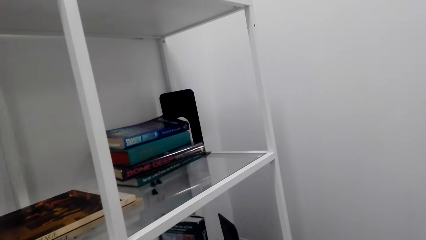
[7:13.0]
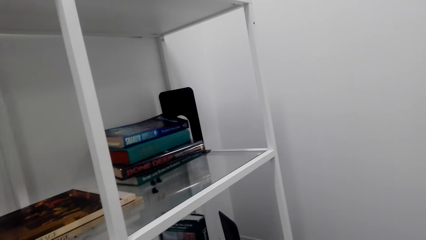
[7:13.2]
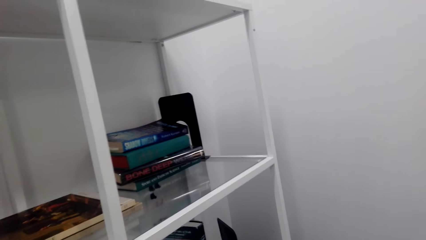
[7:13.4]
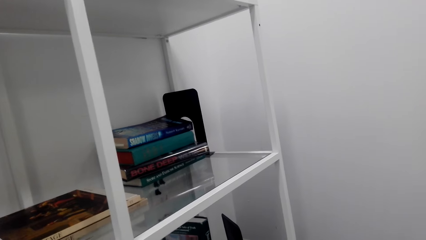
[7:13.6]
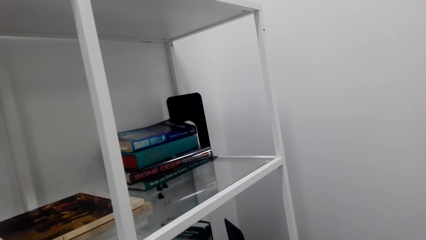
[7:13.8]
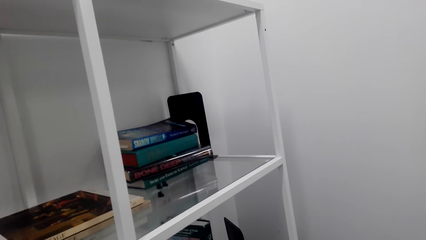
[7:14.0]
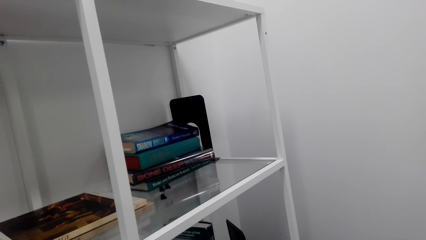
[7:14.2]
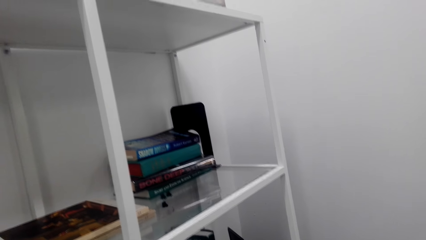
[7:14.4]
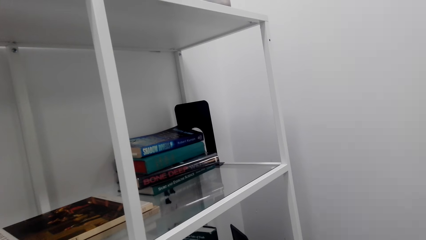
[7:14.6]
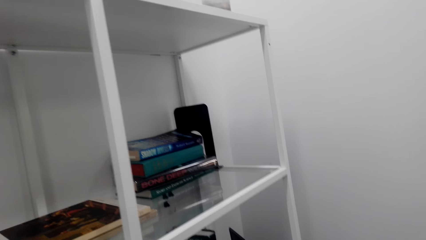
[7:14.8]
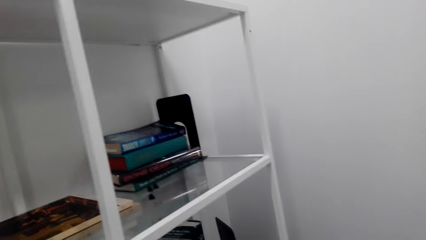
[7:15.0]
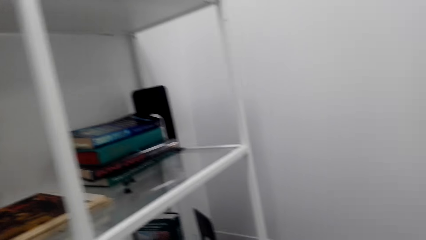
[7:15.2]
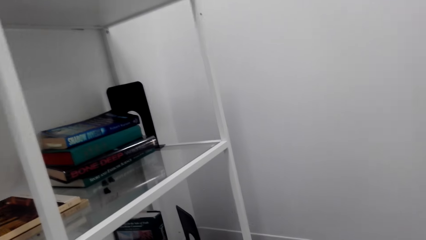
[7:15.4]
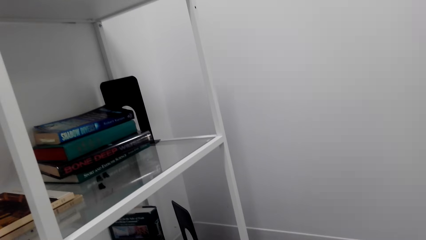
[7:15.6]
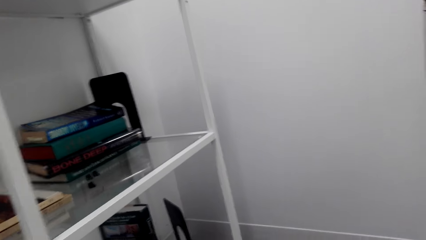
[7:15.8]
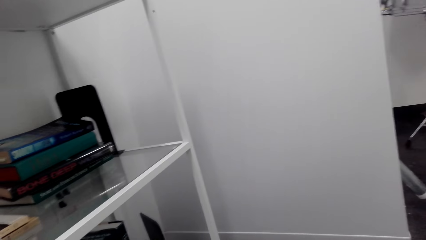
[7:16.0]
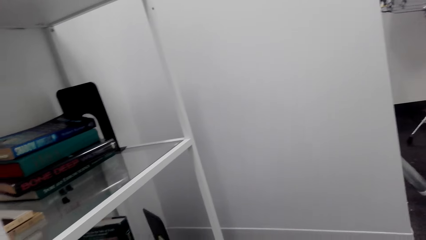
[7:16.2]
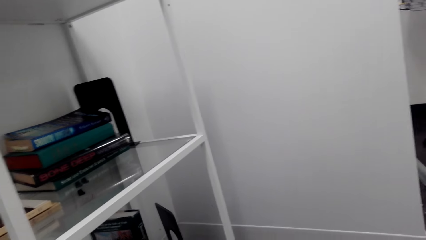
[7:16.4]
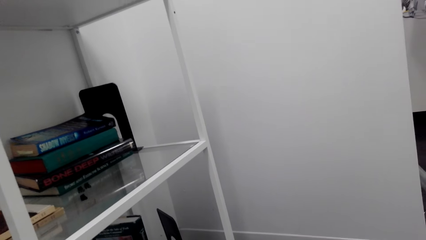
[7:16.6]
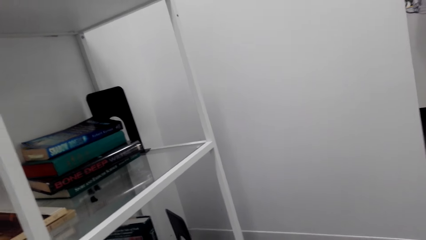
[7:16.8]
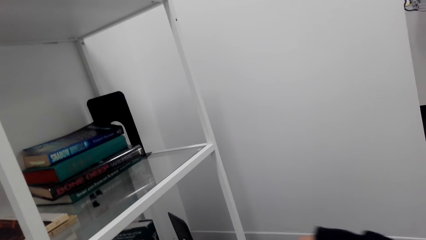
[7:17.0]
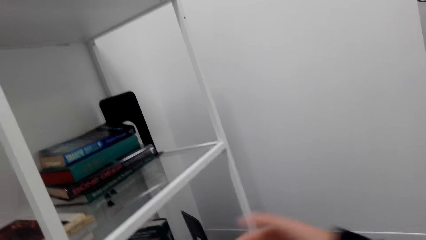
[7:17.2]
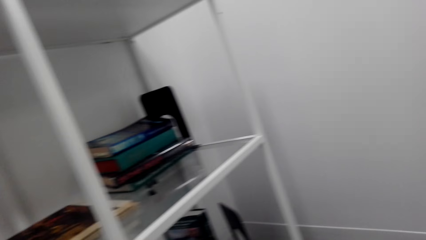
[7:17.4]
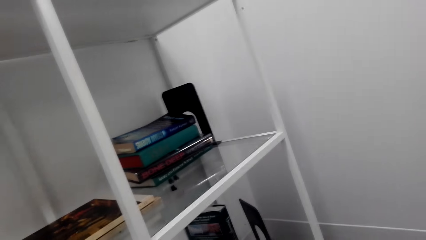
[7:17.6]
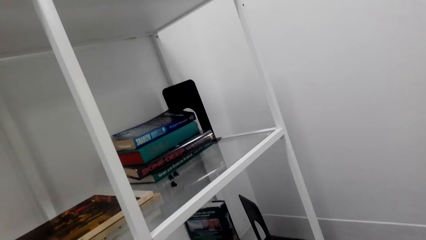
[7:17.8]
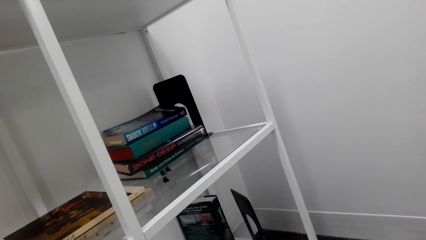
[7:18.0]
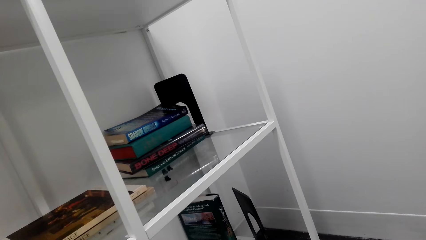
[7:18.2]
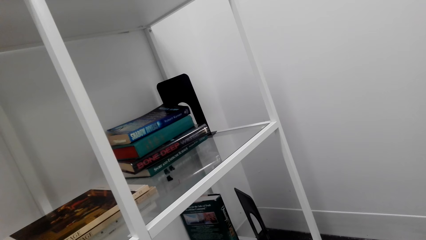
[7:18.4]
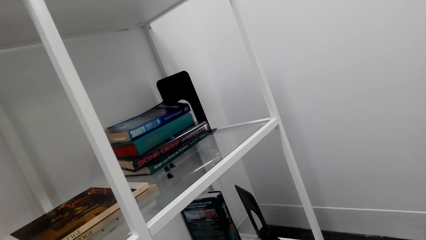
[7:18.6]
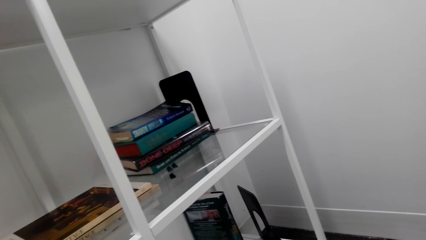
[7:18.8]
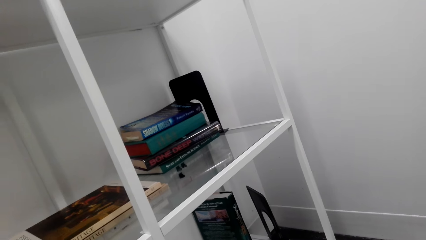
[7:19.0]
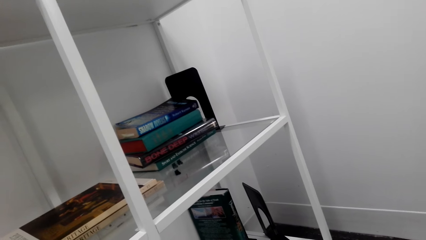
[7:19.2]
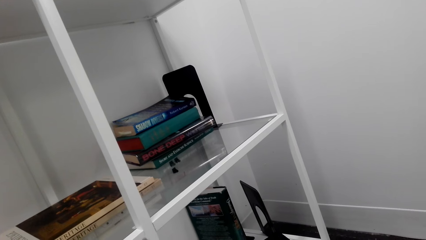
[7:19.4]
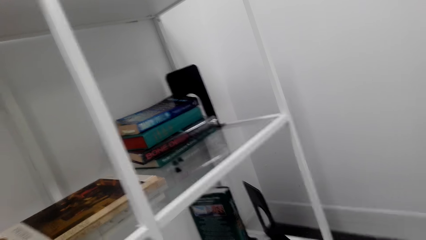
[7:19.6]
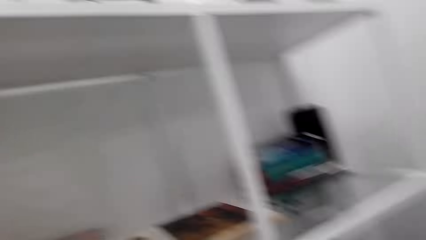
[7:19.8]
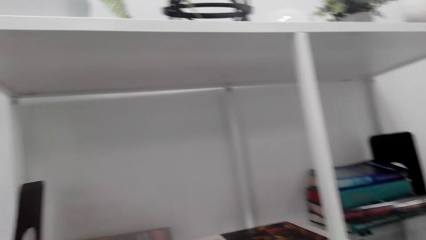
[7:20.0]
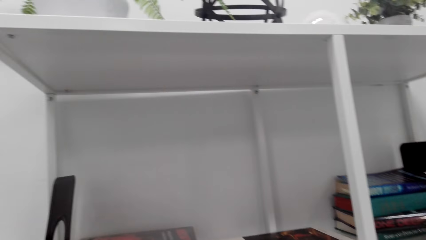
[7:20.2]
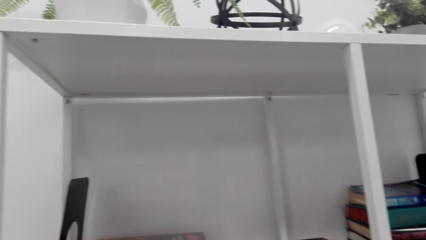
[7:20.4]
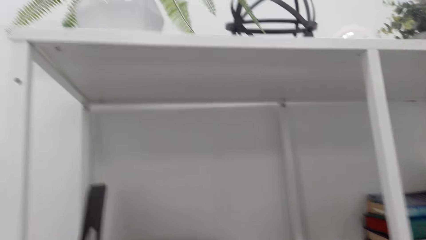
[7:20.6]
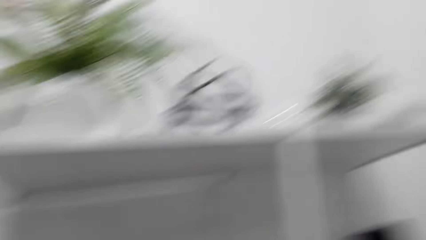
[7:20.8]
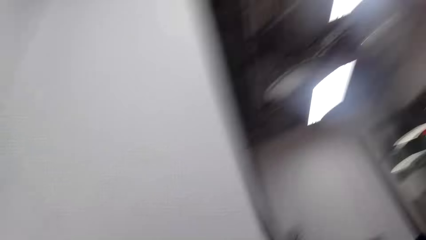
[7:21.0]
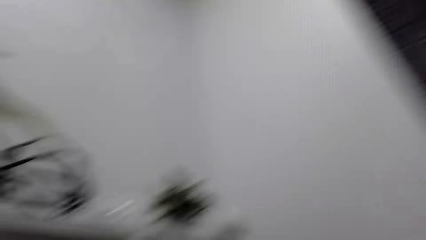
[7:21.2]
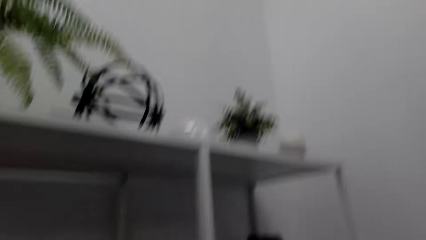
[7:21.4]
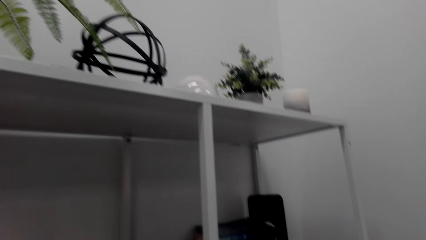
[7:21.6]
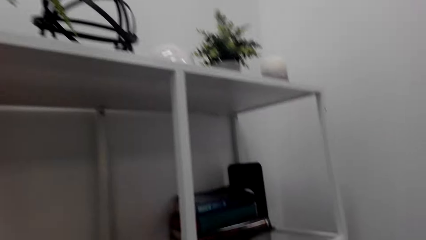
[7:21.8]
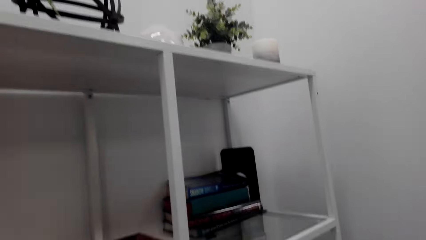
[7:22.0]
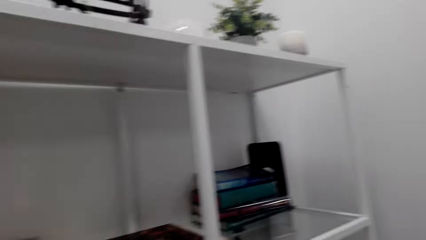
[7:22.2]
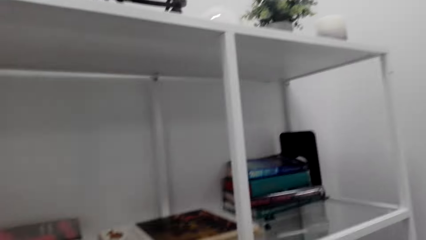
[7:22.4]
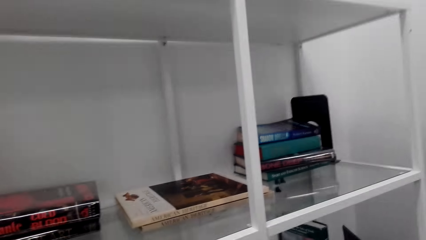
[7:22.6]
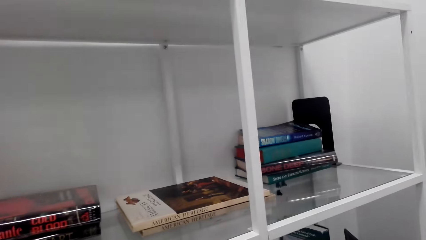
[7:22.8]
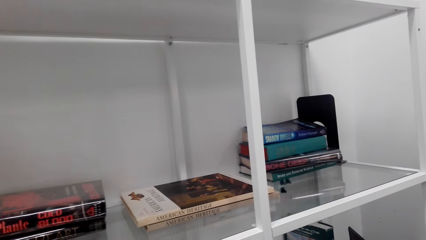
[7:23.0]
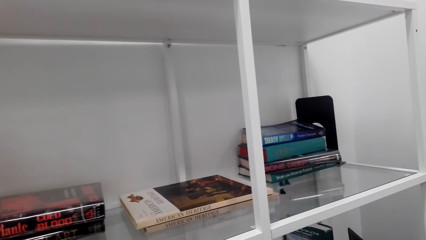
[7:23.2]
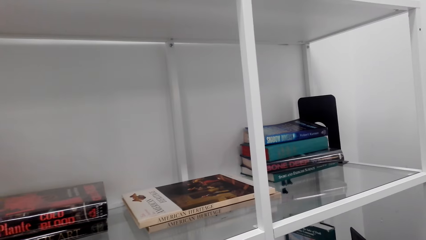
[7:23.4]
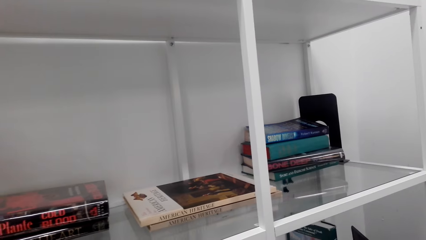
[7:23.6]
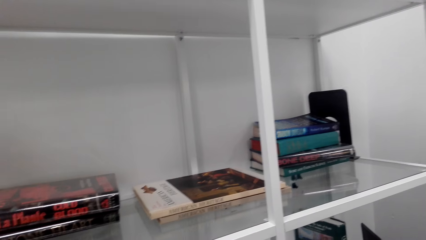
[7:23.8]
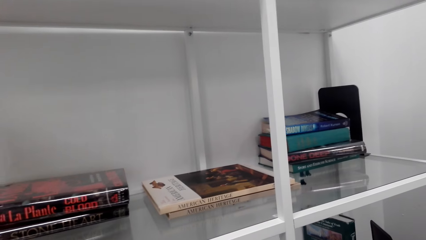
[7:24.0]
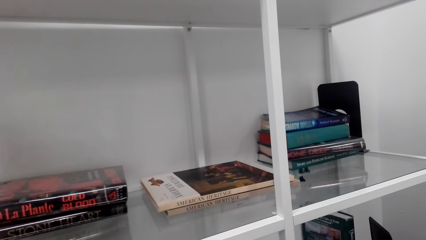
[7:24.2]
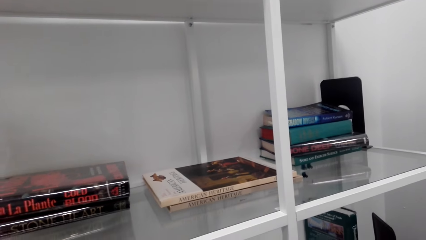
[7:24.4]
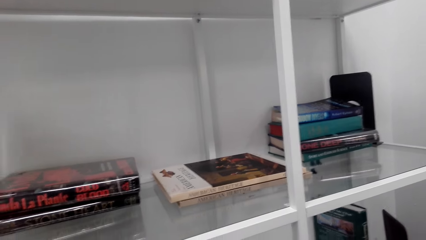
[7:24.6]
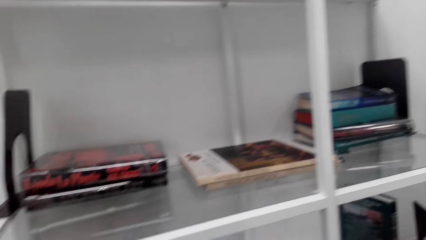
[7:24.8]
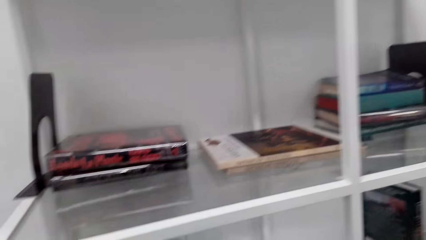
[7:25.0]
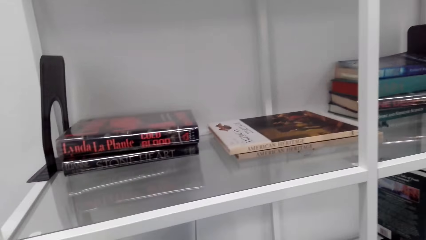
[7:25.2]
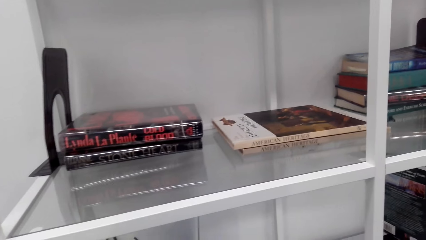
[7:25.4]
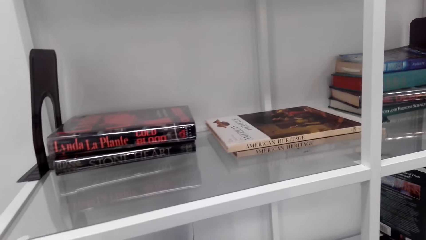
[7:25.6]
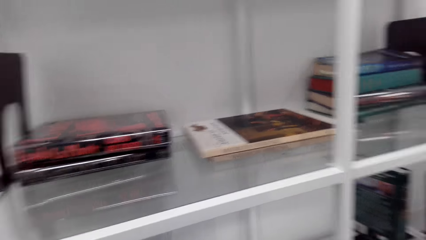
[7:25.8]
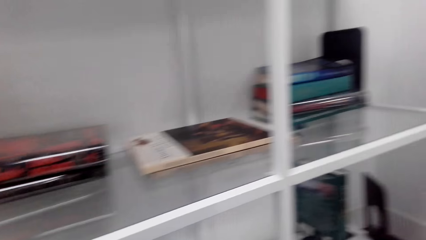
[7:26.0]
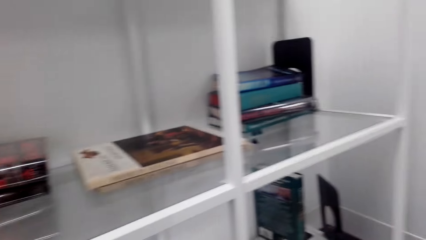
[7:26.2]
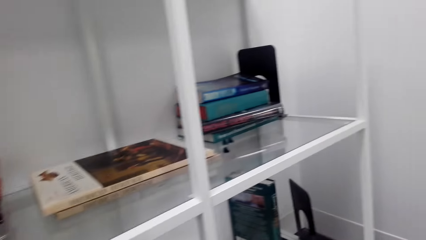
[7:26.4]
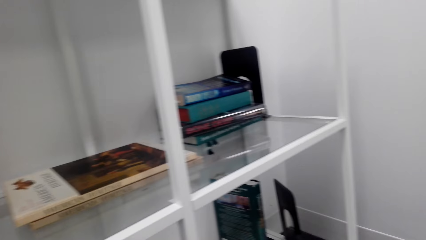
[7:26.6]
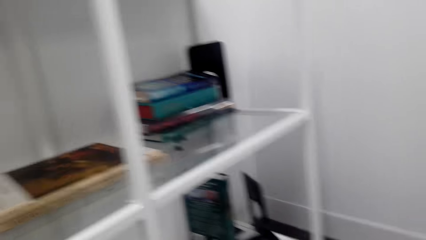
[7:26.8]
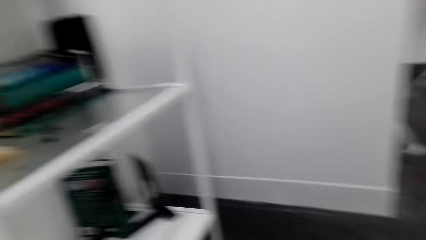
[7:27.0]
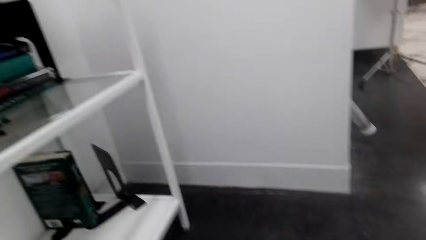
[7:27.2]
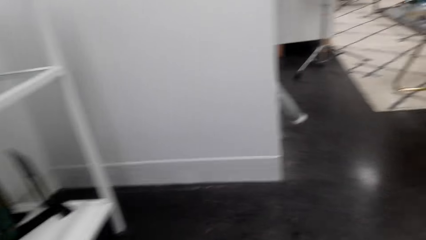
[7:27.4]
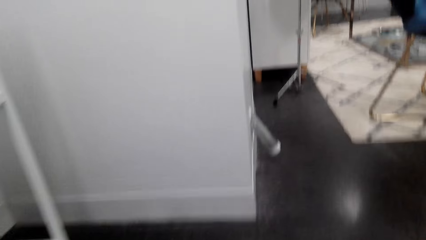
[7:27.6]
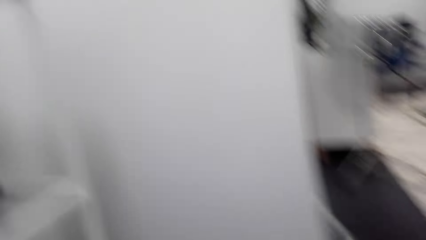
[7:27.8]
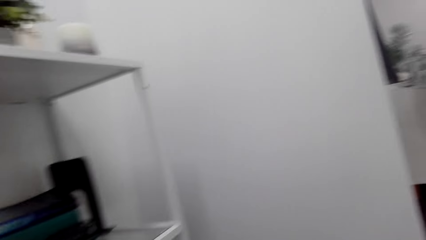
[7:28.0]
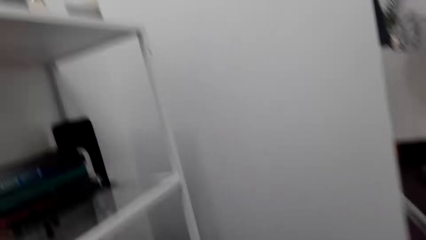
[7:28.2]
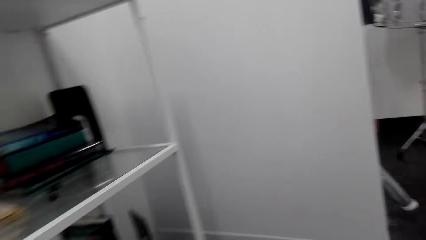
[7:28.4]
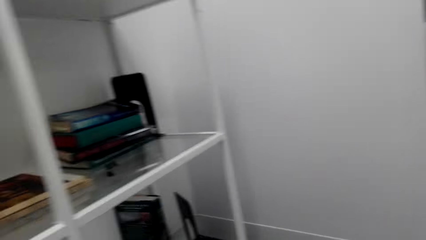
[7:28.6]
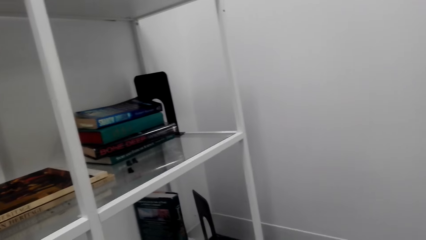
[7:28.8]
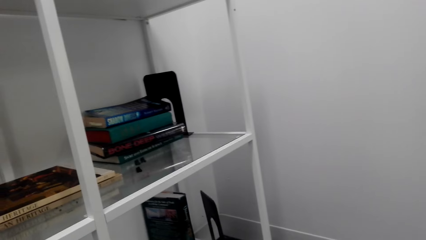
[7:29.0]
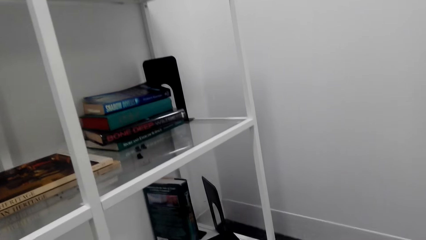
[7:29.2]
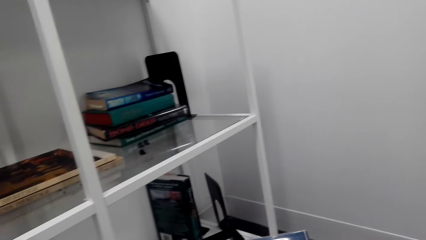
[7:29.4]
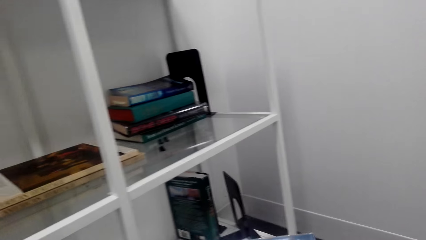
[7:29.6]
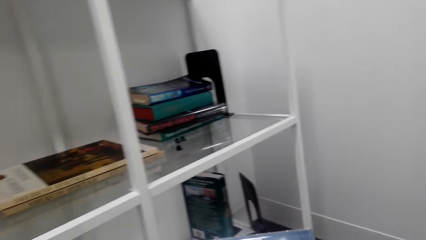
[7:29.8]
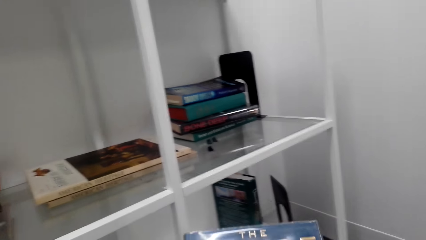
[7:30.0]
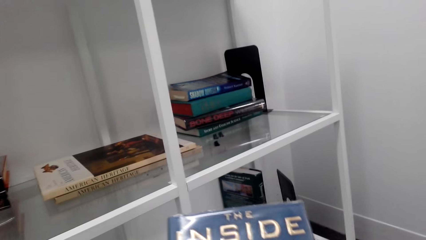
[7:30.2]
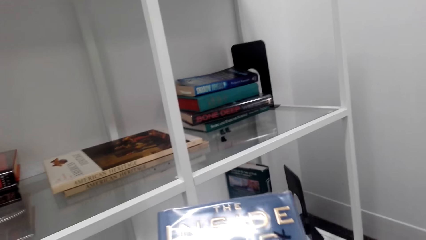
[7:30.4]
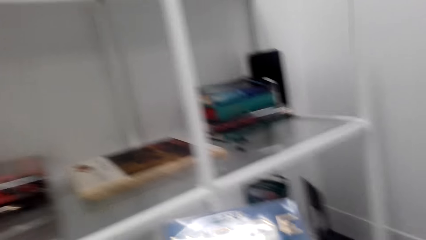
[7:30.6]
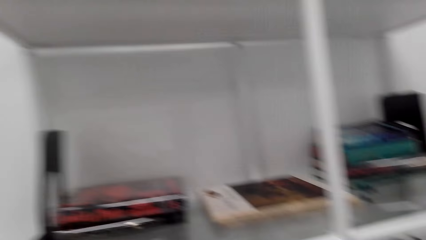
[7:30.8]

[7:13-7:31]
The camera wearer picks books on the table.
